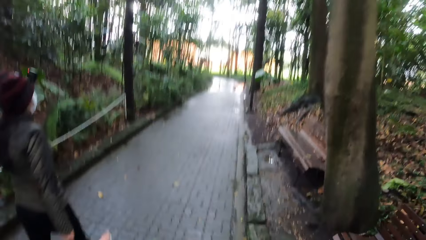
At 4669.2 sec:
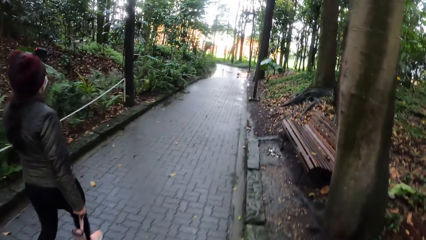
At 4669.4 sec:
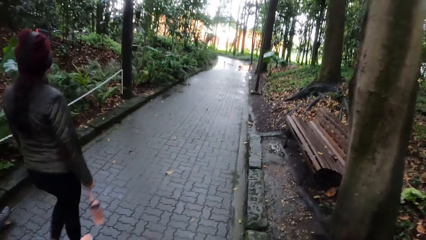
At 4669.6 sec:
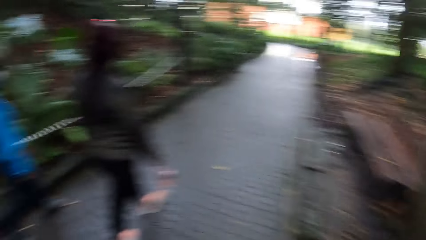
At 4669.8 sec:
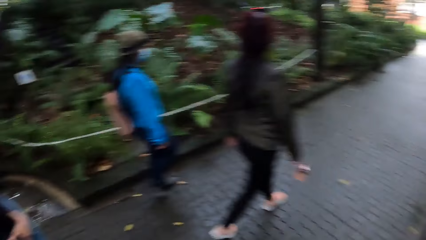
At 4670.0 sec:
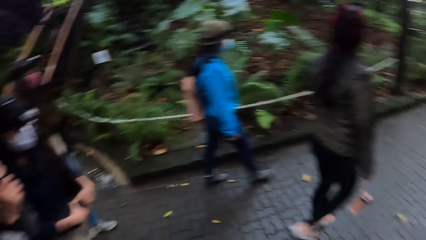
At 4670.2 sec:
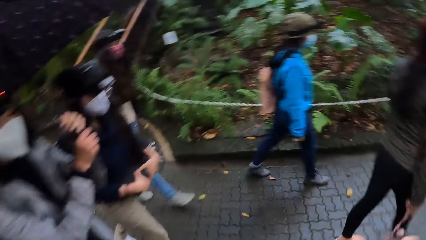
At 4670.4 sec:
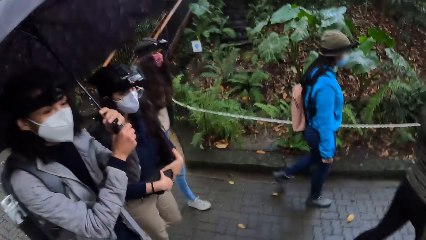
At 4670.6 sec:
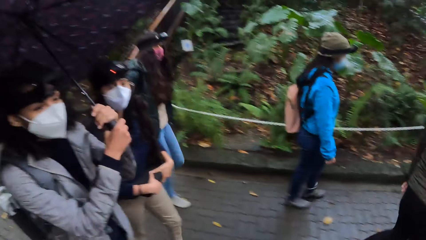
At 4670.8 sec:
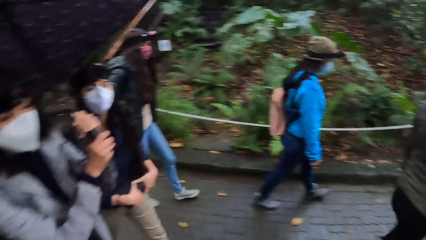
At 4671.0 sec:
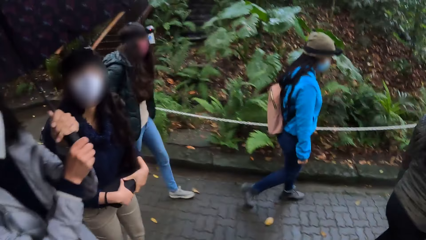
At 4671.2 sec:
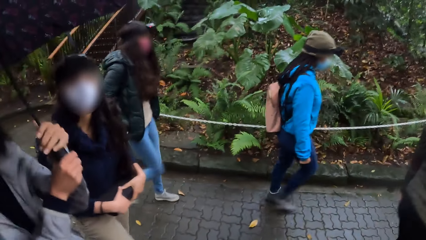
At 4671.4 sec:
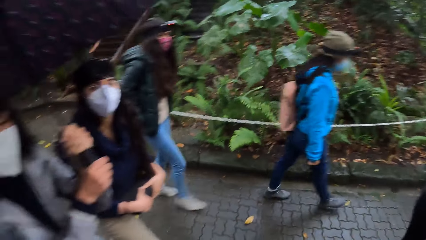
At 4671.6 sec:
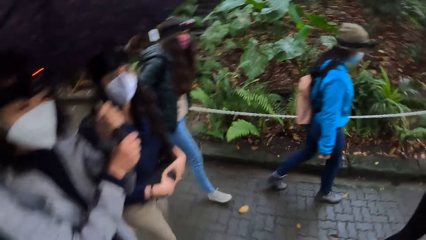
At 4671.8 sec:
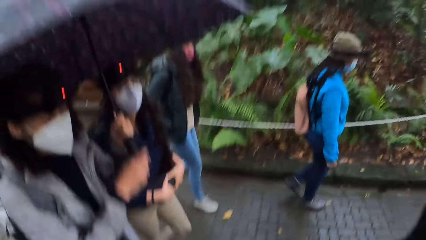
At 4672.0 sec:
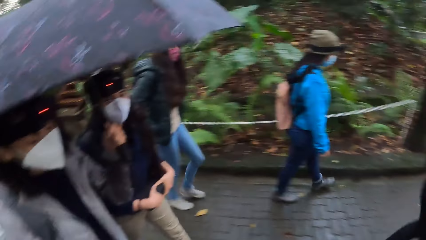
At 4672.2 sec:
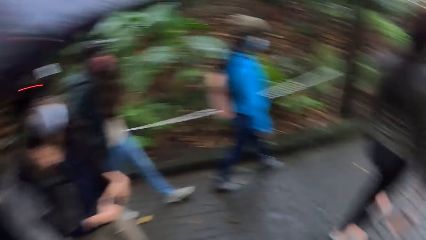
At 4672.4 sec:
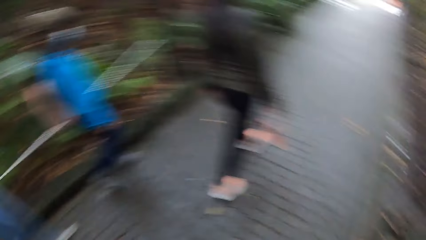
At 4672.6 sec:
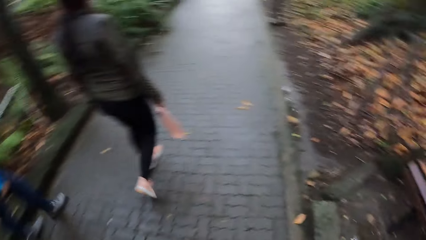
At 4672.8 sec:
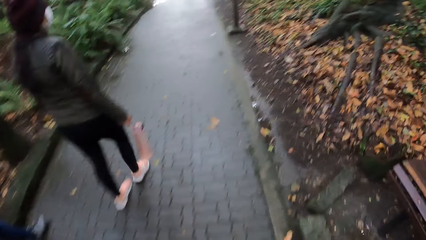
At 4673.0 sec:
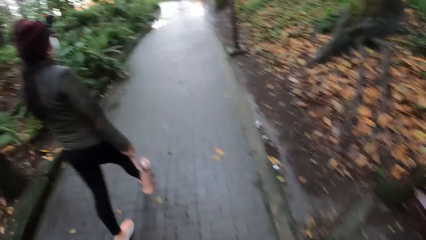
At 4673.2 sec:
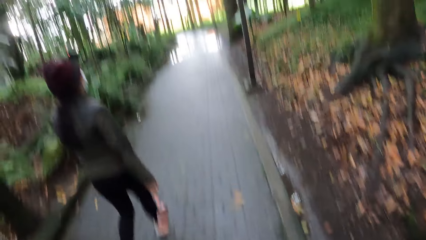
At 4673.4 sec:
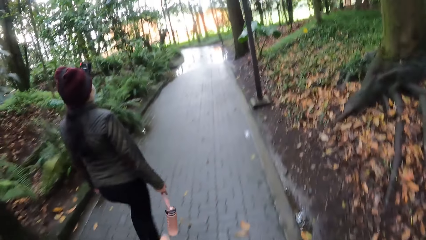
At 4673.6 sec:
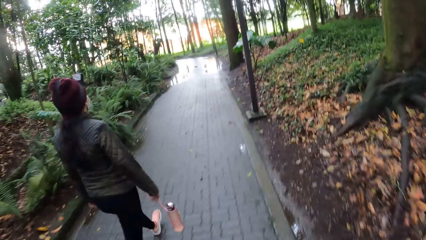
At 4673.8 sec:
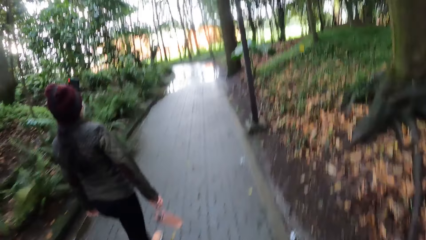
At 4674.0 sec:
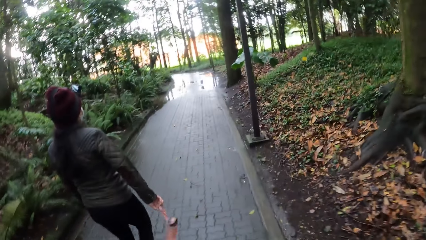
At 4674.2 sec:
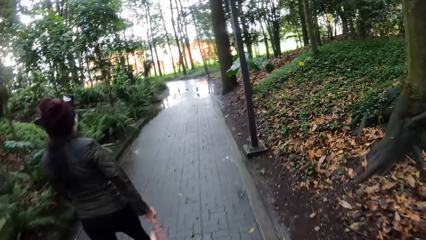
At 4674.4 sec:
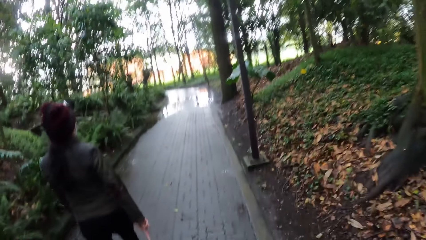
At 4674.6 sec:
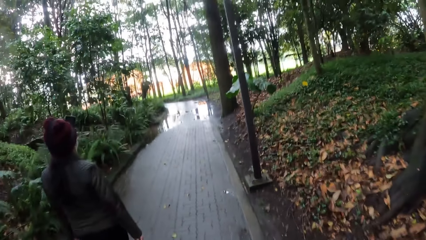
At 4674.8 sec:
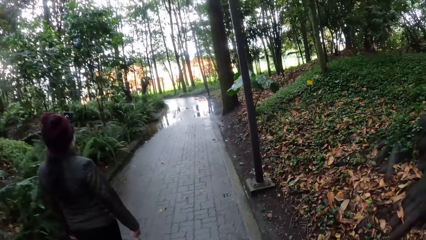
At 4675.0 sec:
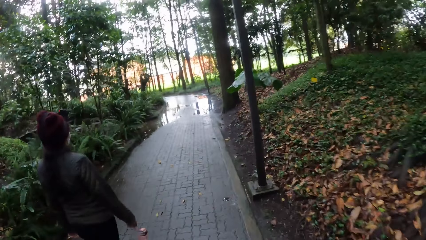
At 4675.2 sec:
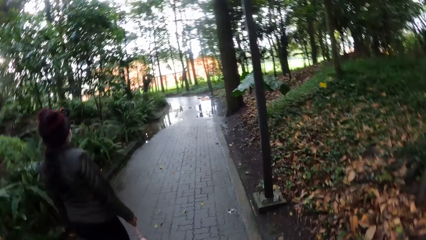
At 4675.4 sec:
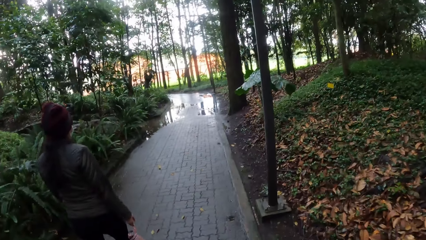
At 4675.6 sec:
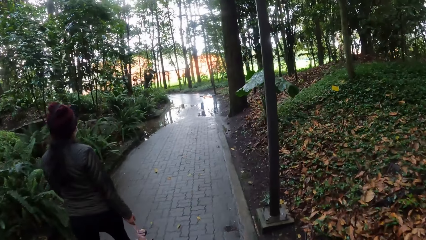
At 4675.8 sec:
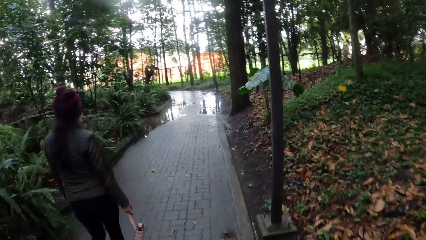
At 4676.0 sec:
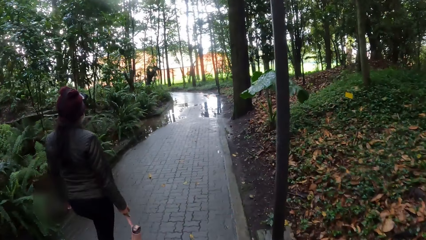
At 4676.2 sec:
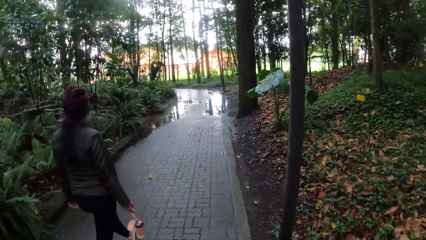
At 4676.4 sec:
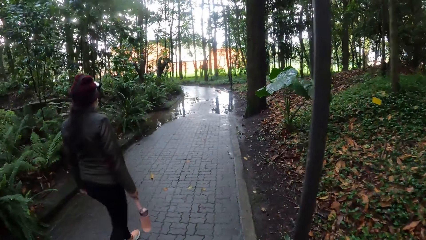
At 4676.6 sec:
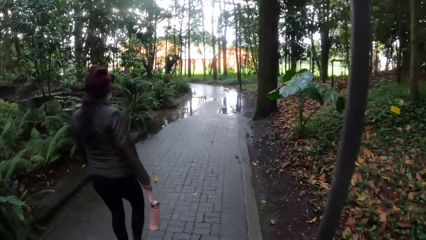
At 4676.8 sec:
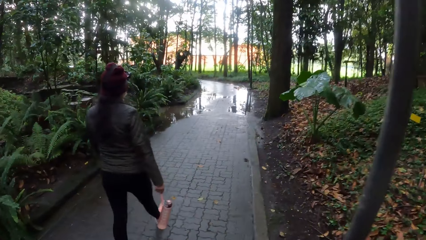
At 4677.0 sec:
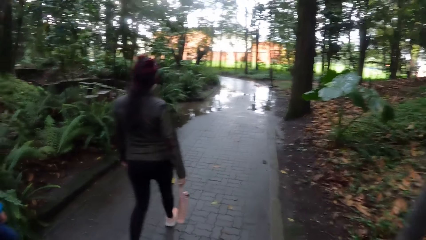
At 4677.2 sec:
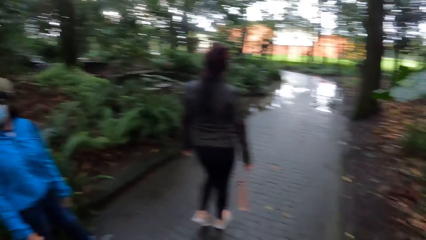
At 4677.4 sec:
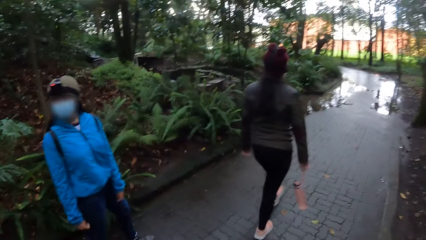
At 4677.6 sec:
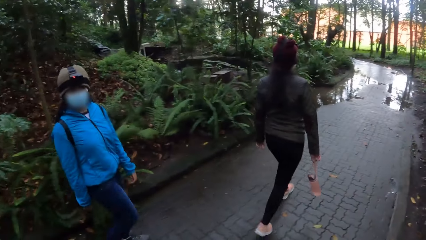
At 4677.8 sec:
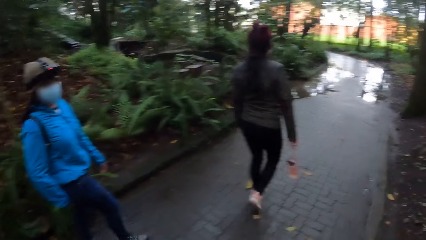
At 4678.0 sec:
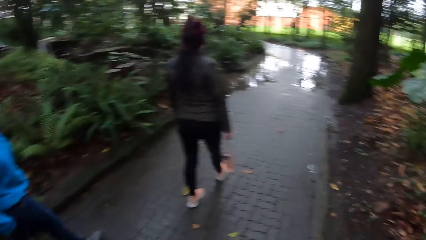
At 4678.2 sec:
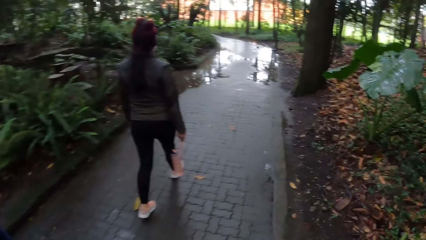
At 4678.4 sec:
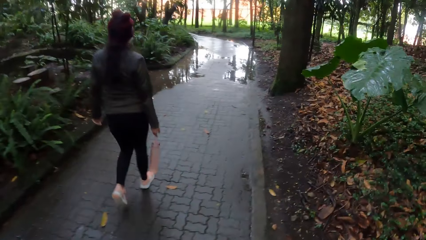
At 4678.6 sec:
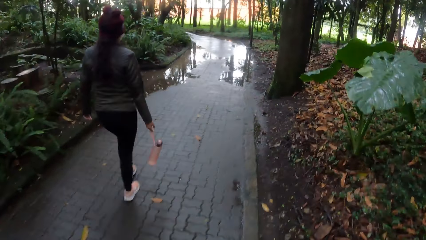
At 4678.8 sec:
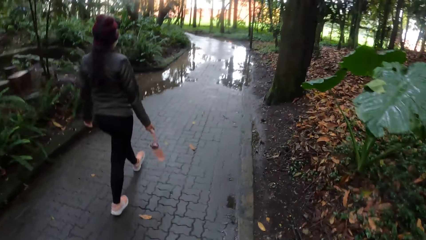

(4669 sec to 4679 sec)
The camera wearer walks forward. They look around. They look forward. They walk.

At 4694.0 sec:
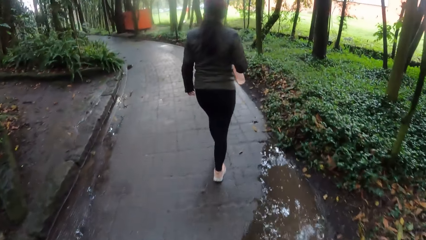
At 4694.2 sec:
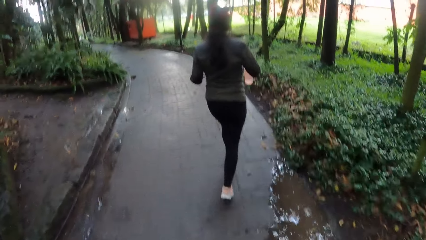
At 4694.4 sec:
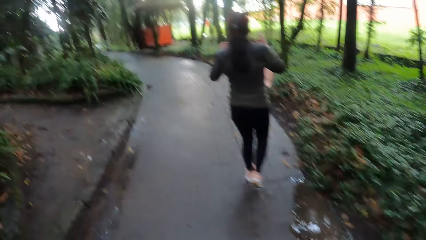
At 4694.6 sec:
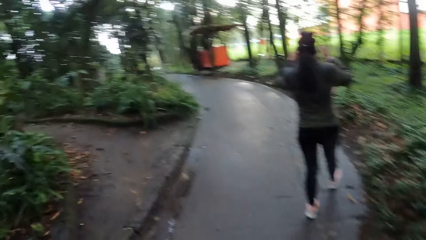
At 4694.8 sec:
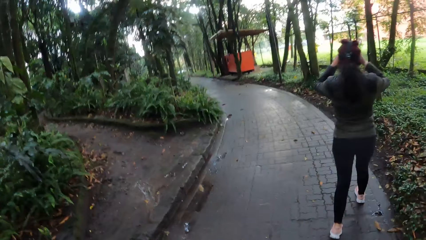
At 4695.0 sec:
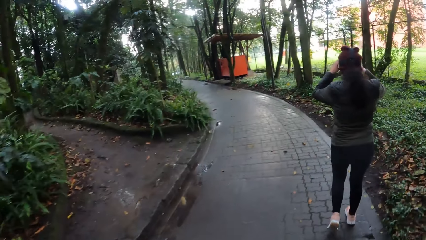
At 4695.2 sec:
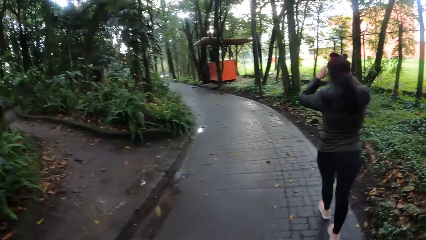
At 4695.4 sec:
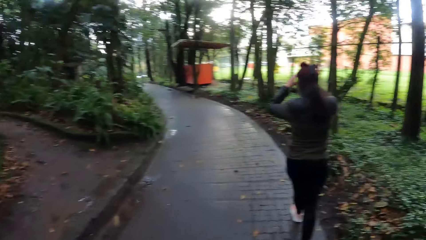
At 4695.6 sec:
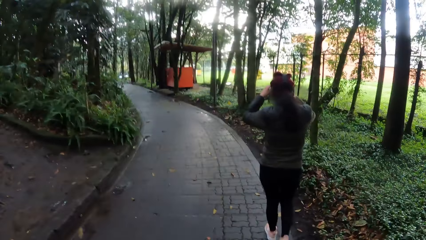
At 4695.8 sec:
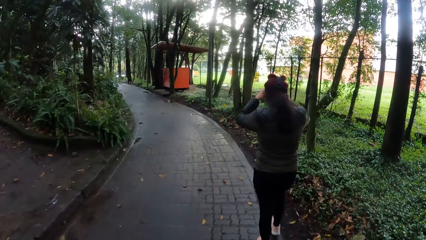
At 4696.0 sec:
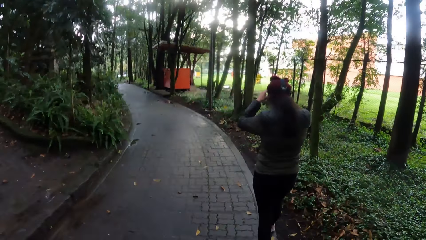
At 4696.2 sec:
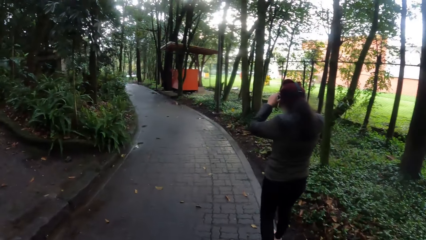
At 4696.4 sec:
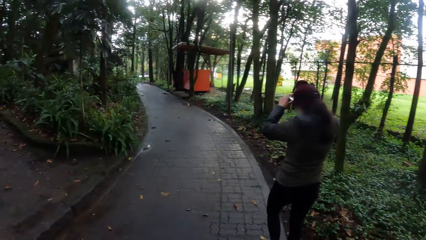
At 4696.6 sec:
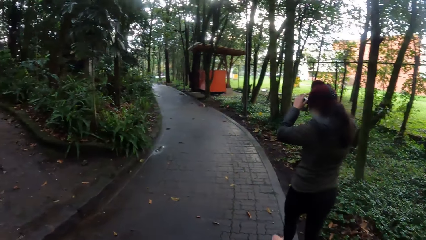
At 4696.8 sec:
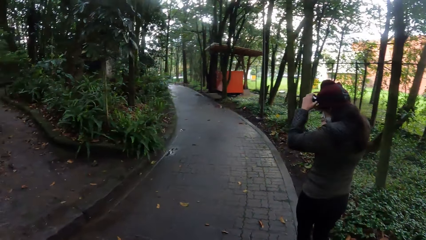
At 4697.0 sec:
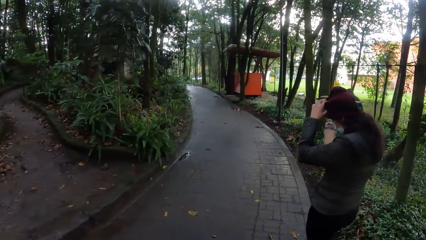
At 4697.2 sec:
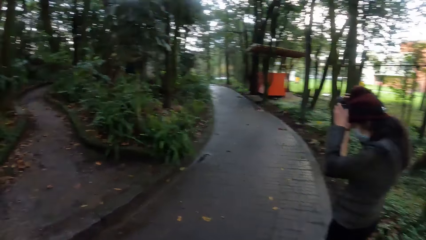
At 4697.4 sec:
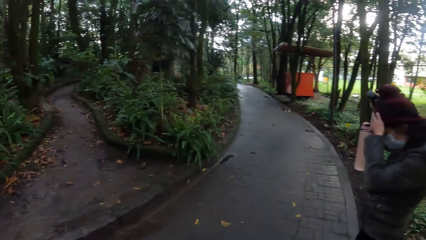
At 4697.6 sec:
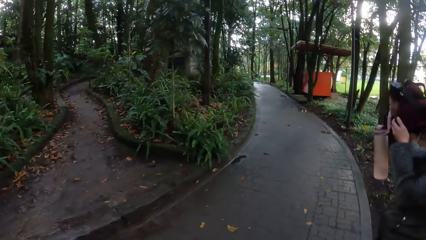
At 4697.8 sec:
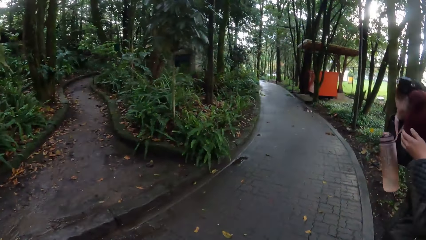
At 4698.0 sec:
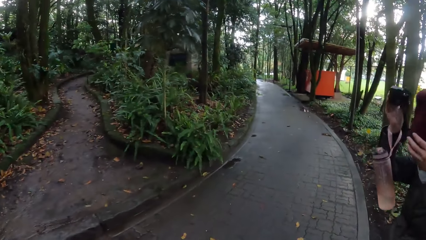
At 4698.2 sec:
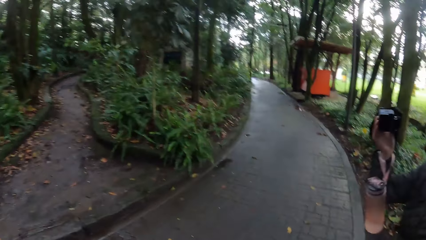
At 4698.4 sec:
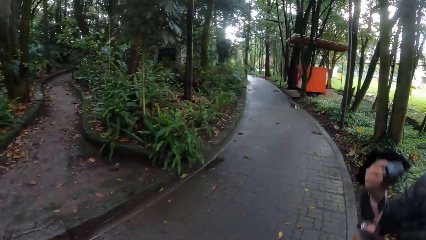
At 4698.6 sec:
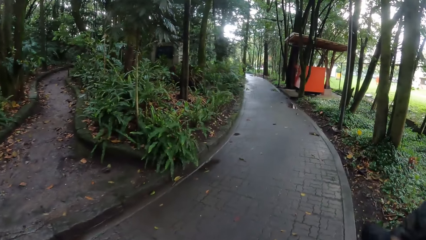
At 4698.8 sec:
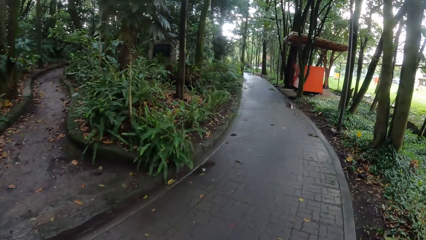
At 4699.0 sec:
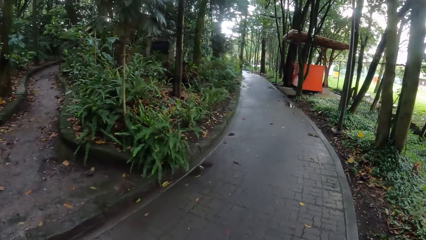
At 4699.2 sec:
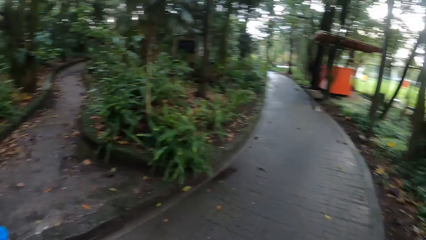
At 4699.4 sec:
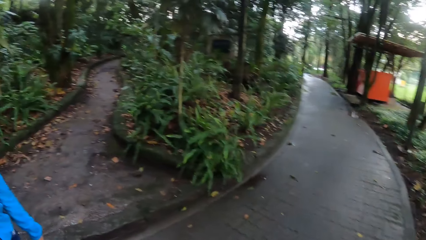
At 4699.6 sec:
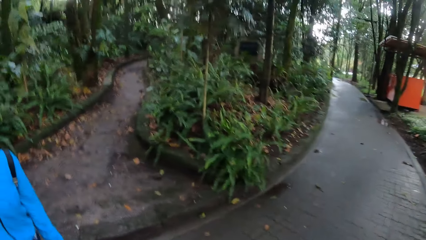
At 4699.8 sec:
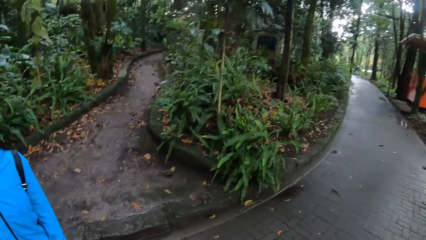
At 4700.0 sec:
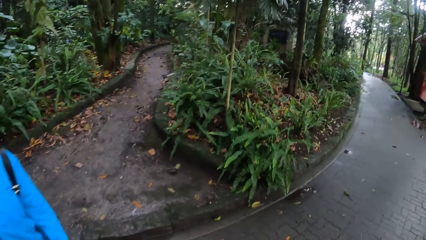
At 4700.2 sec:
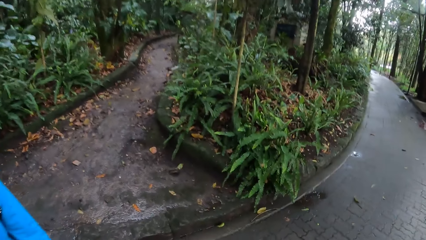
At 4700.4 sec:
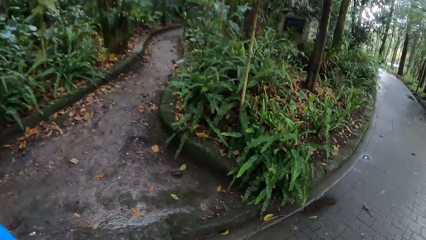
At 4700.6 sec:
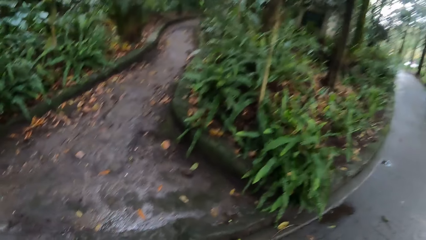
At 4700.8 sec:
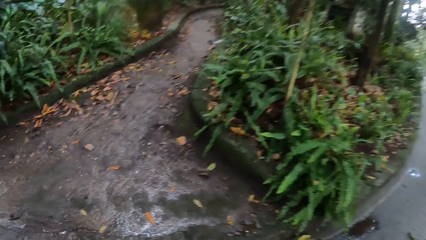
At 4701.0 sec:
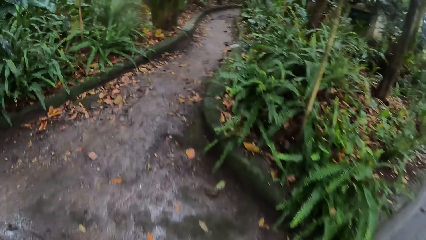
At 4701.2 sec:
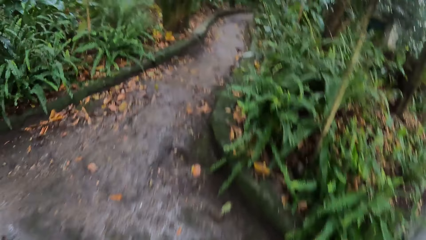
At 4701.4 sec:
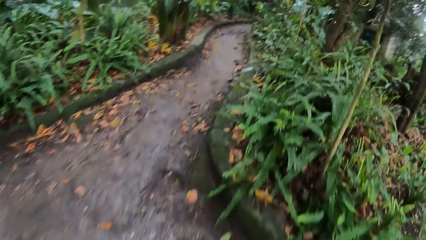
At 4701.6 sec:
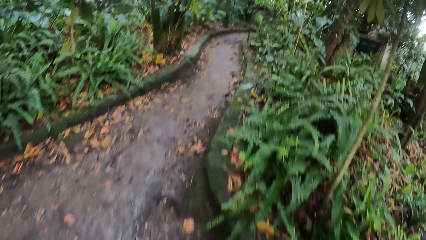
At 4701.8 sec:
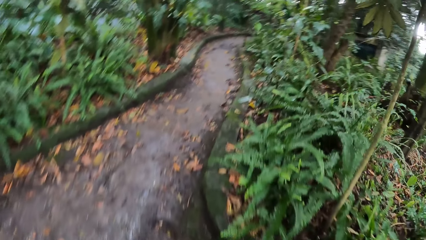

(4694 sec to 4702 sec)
The woman removes a camera on her head with both hands. The camera wearer looks around.
